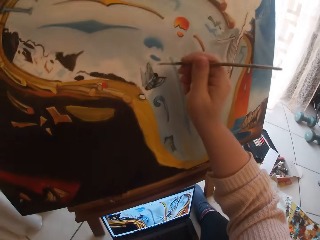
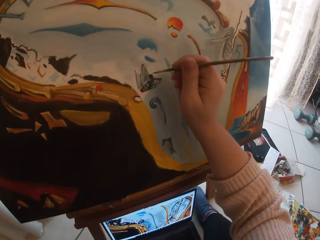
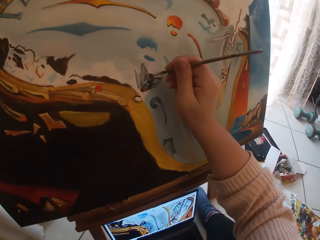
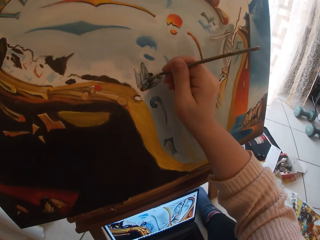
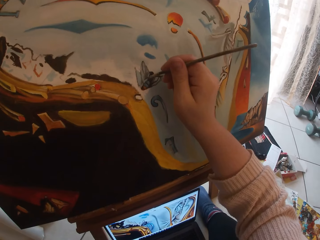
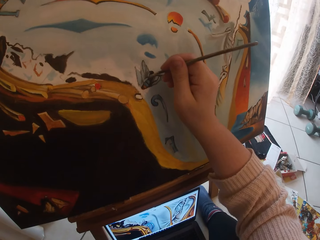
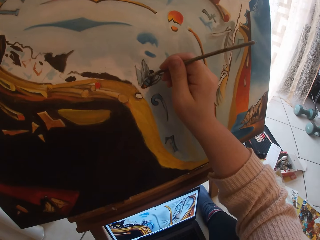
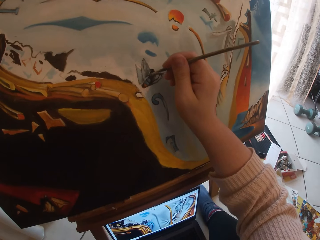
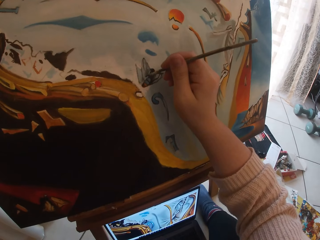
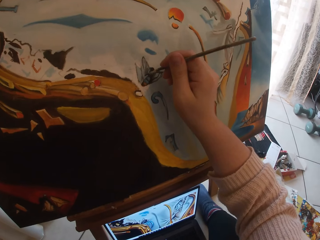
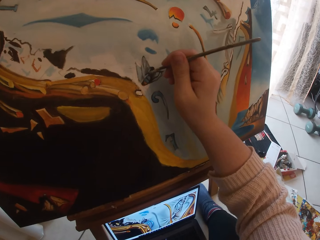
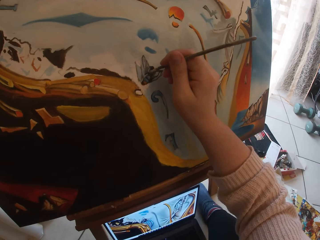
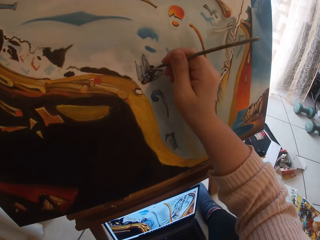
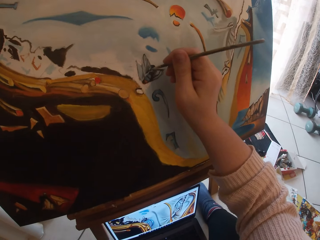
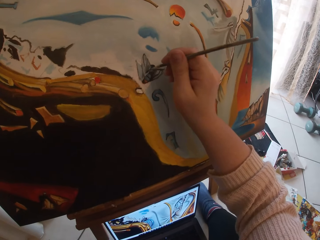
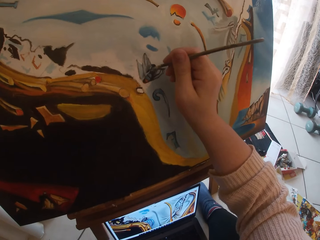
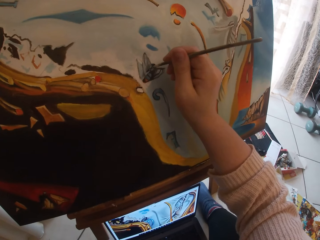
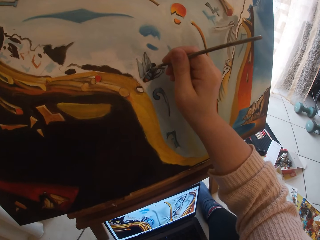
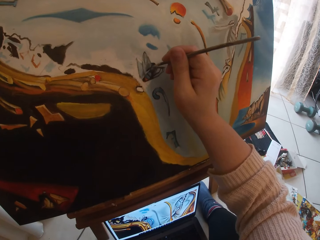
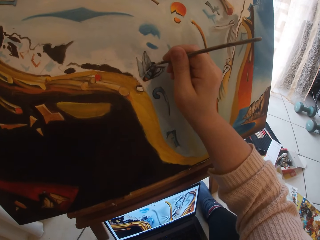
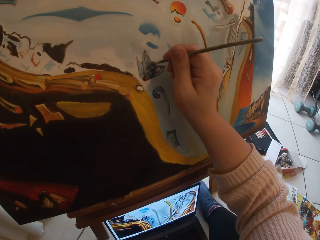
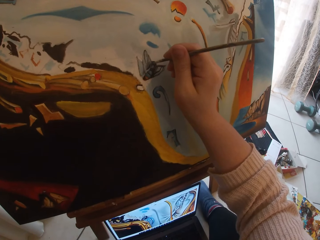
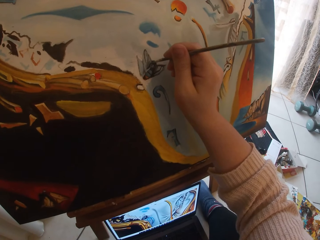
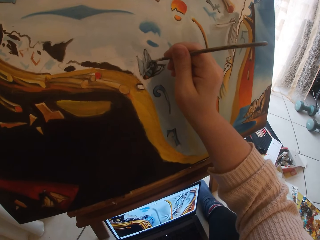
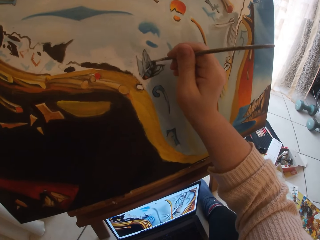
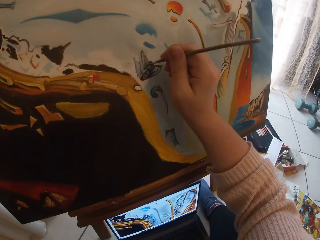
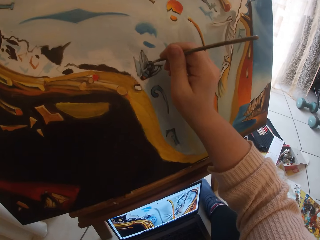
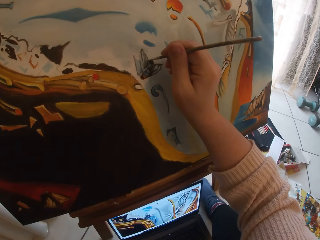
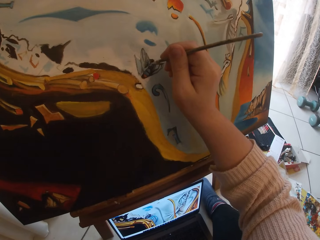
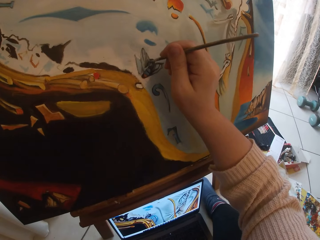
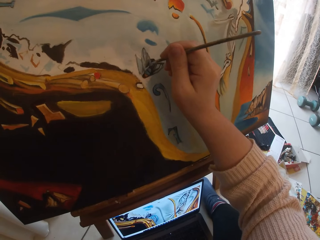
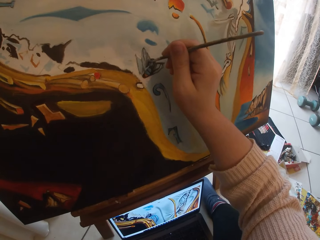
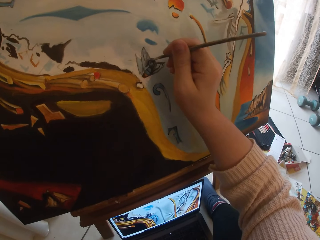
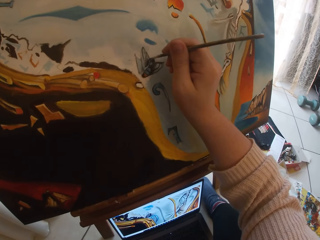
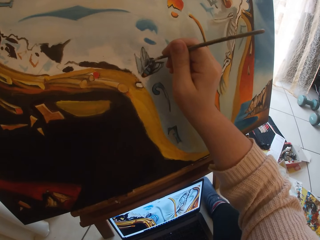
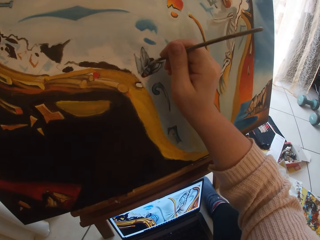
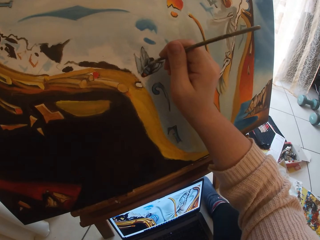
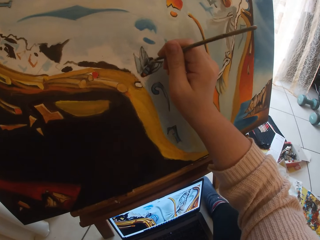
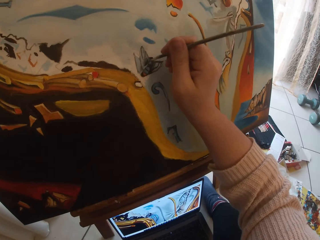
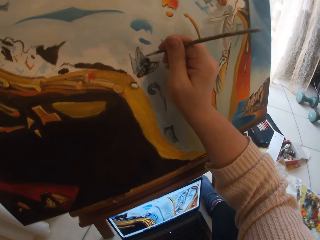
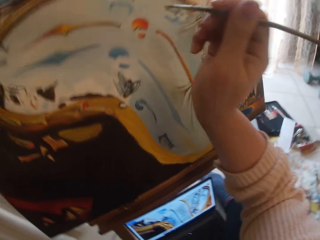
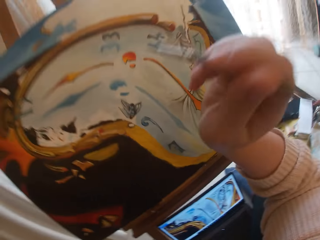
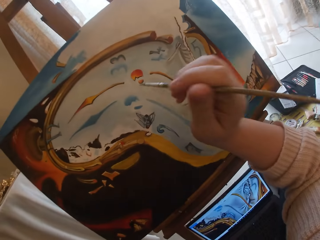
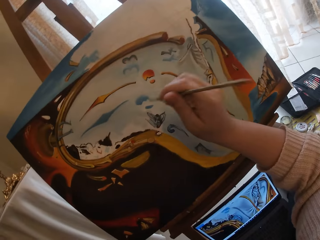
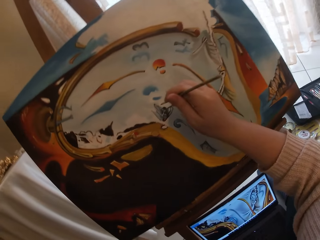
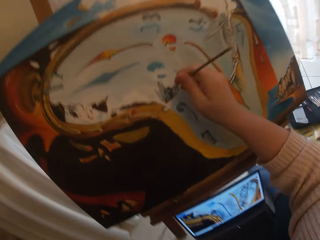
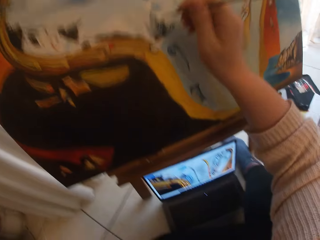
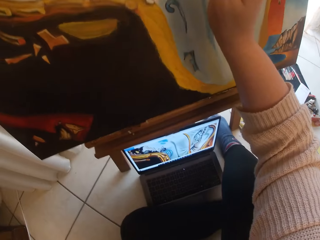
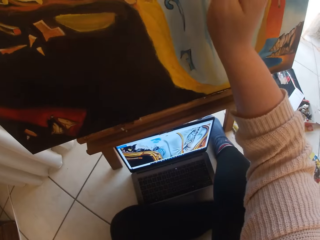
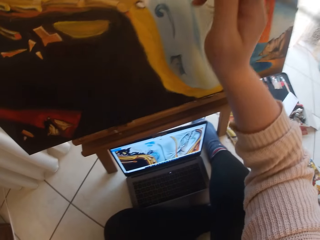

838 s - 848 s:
The camera wearer paints the canvas. They draw on the drawing board.

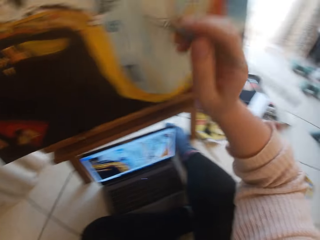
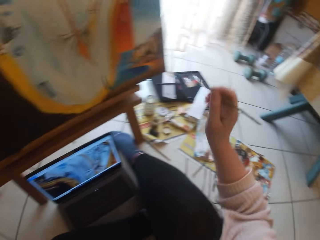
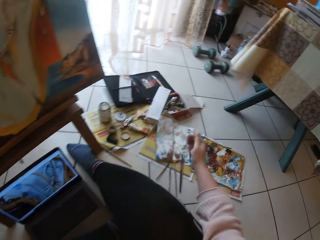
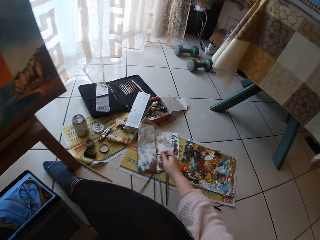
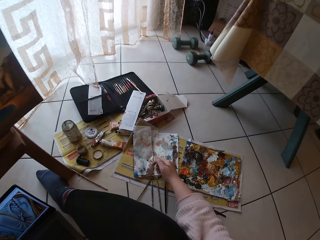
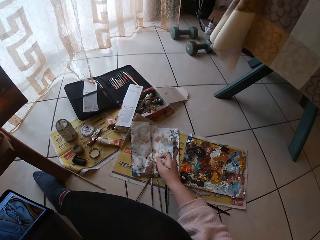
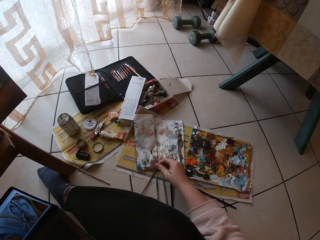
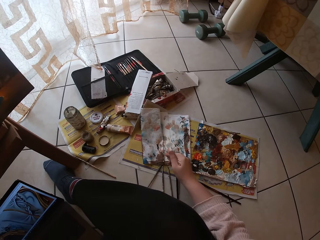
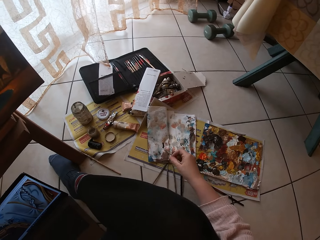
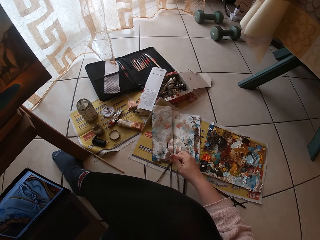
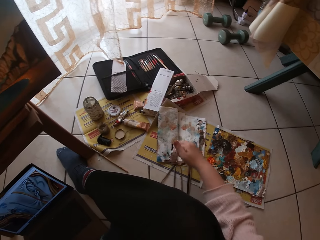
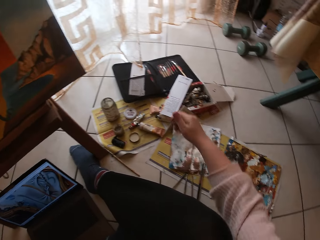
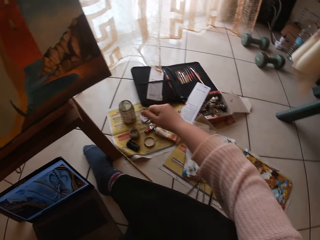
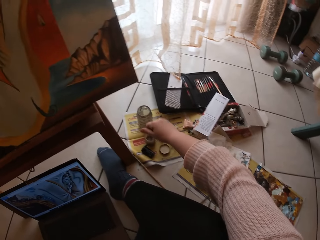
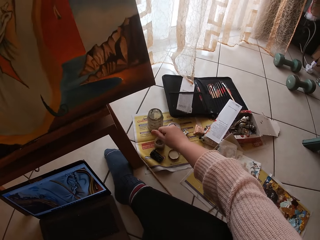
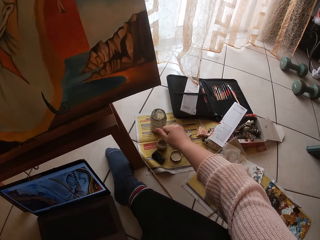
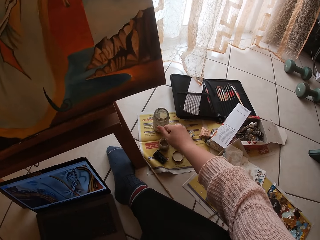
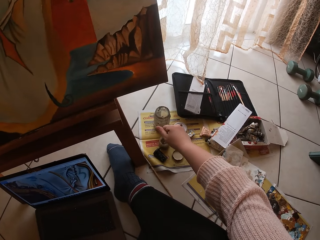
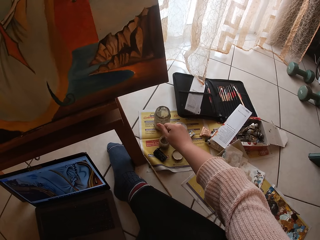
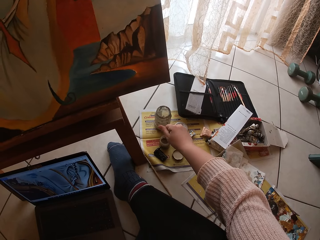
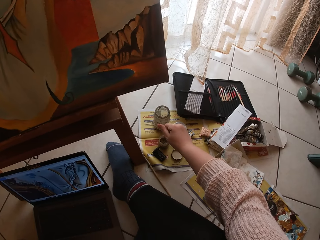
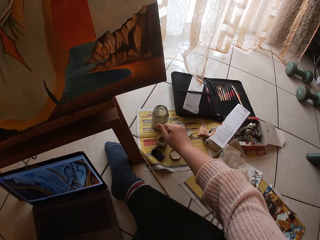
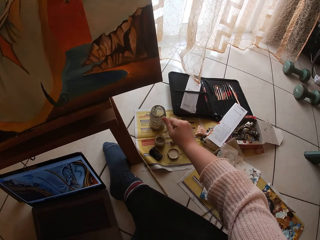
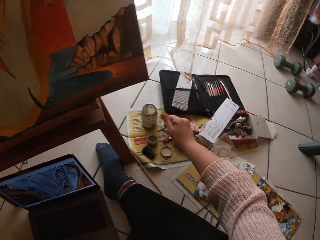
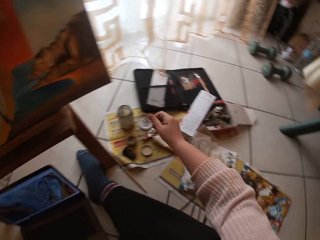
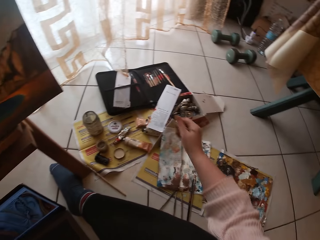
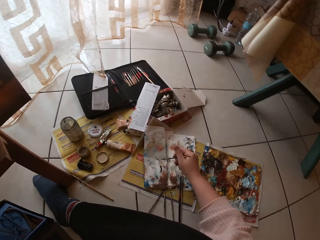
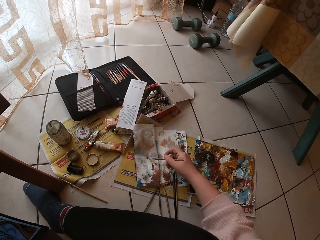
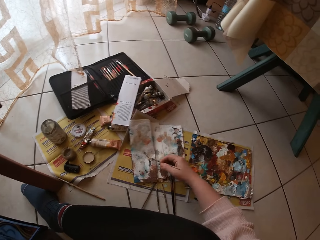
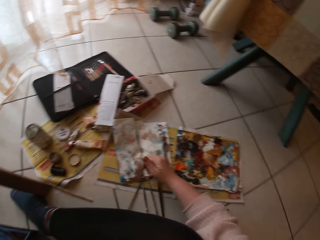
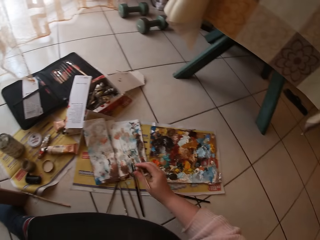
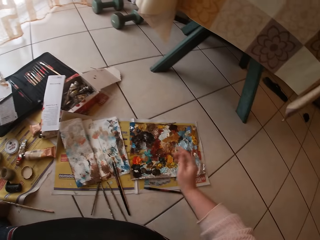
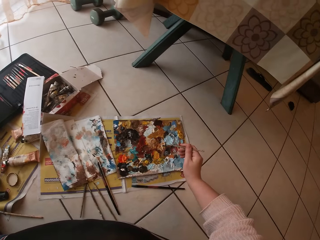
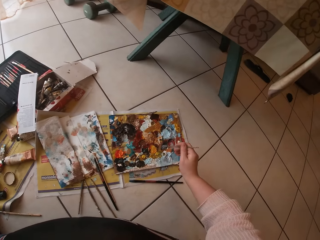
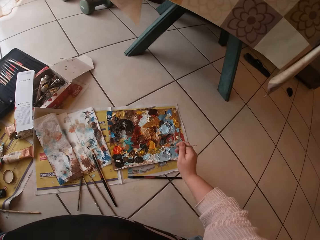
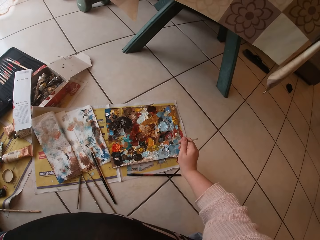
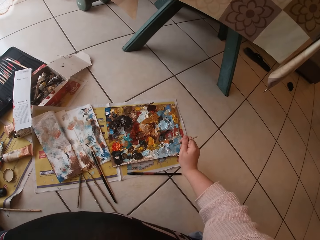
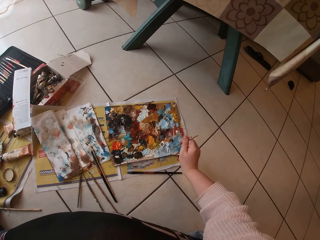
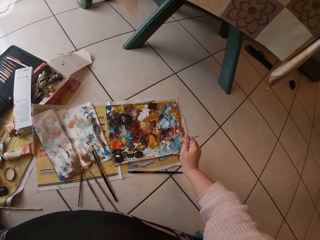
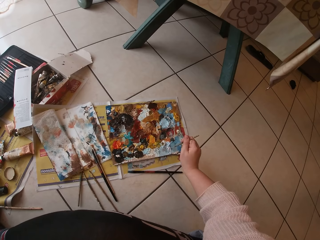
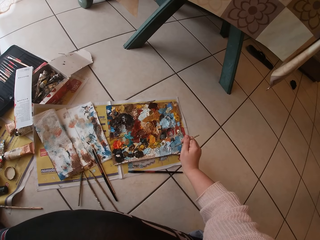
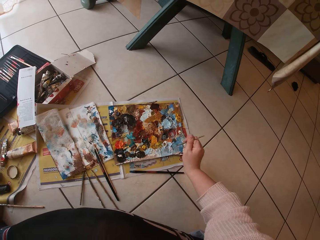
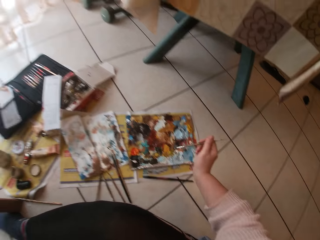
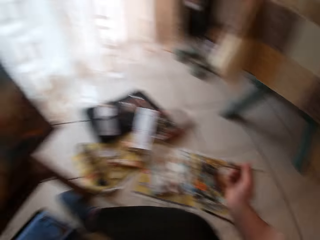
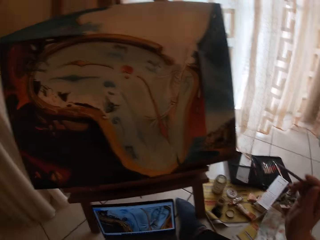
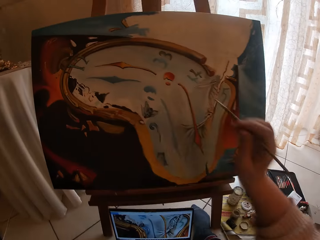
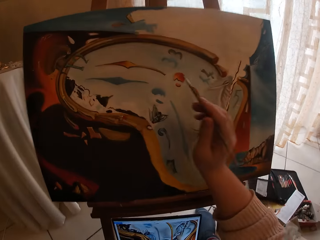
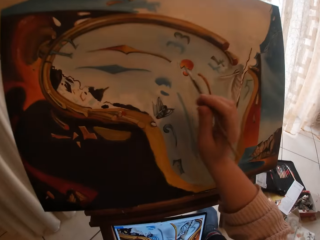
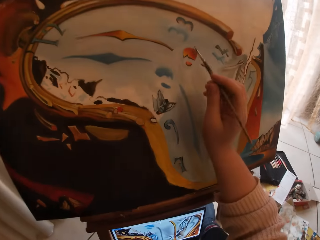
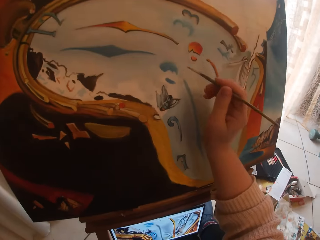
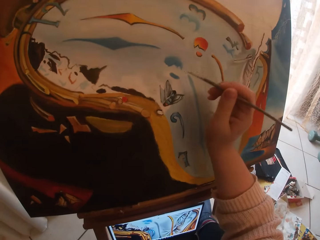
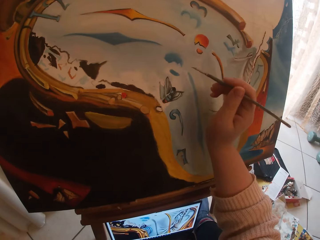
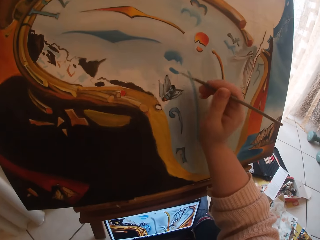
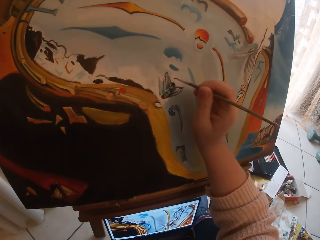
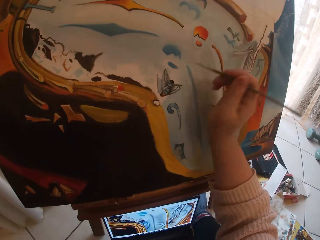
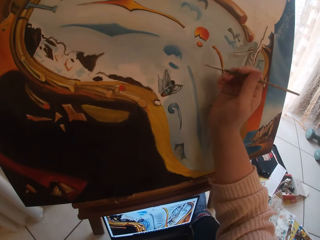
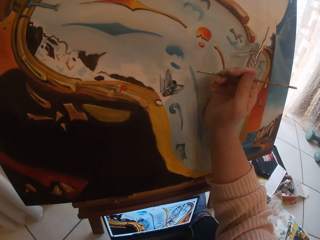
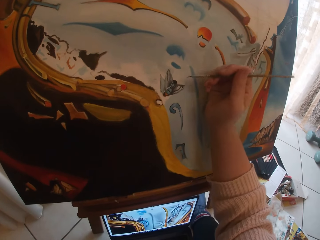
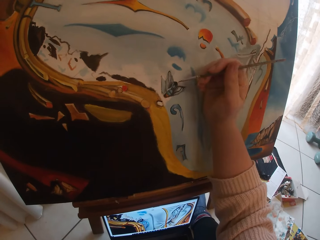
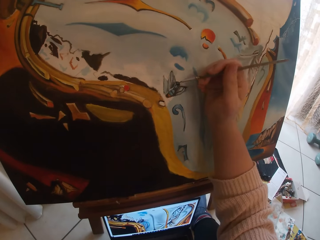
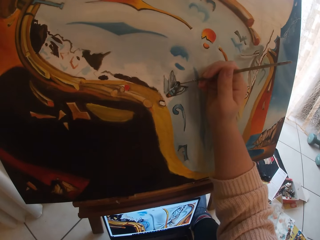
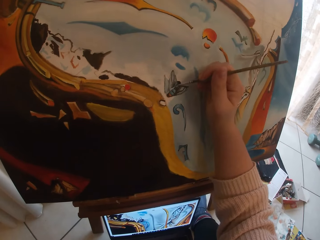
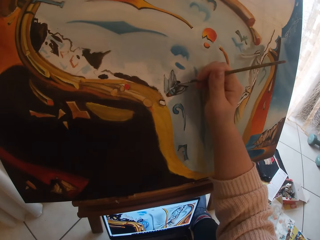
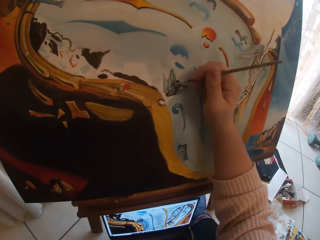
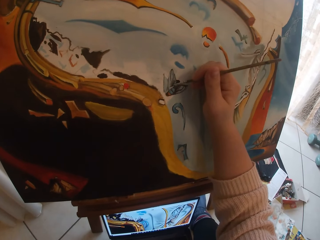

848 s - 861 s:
The camera wearer rolls the pencil tip on a piece of paper. They swirl the brush on a paper. They put the brush inside a liquid container. They roll the pencil tip on the piece of paper. They swirl the brush on the paper. They swirl the brush on the palette. They take the paint on the paint palette. They paint the canvas.
